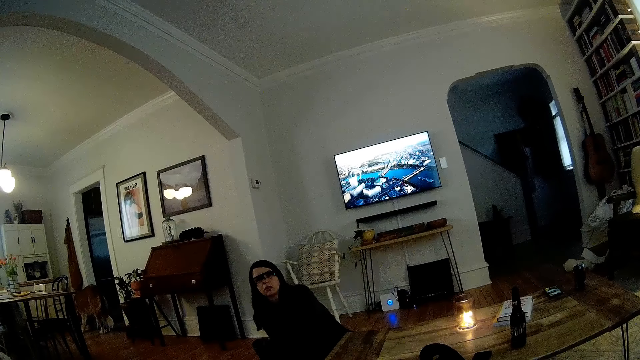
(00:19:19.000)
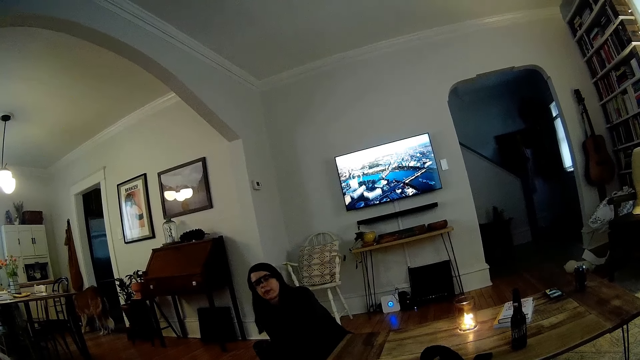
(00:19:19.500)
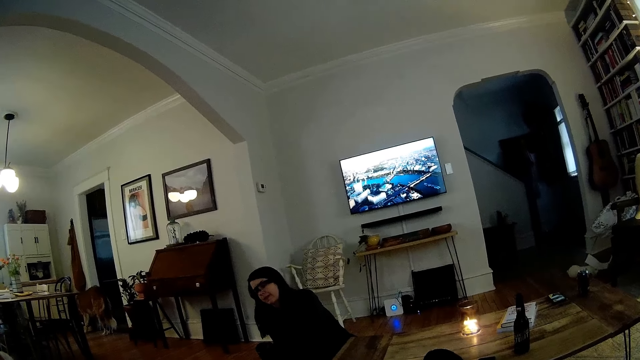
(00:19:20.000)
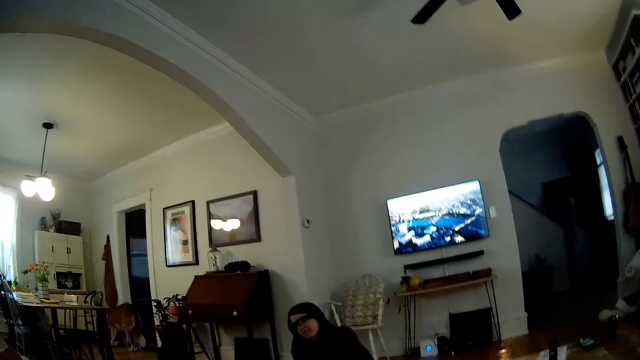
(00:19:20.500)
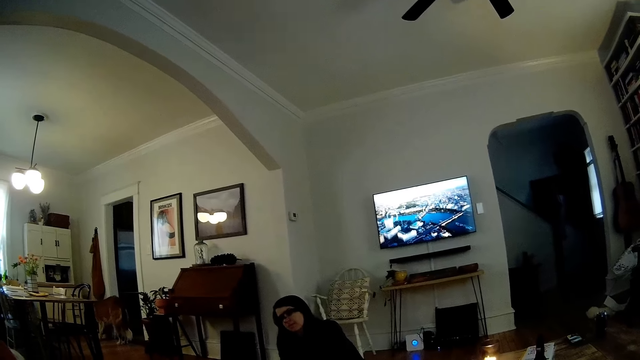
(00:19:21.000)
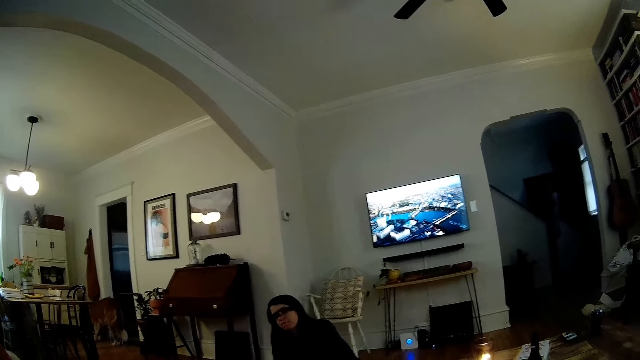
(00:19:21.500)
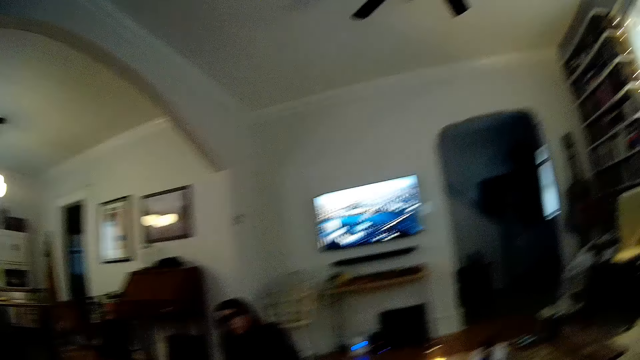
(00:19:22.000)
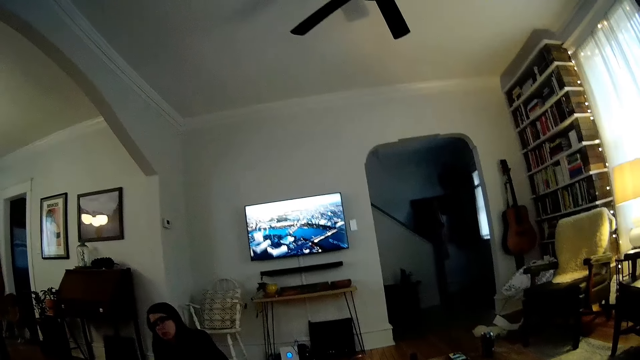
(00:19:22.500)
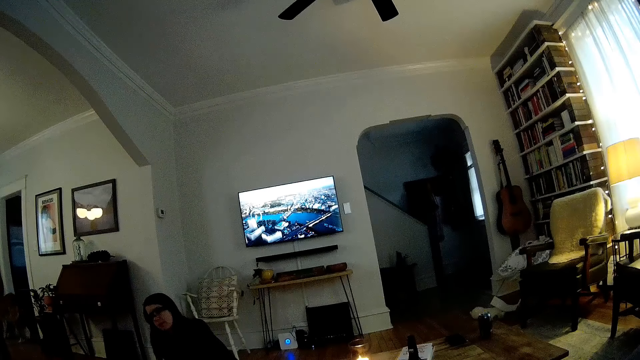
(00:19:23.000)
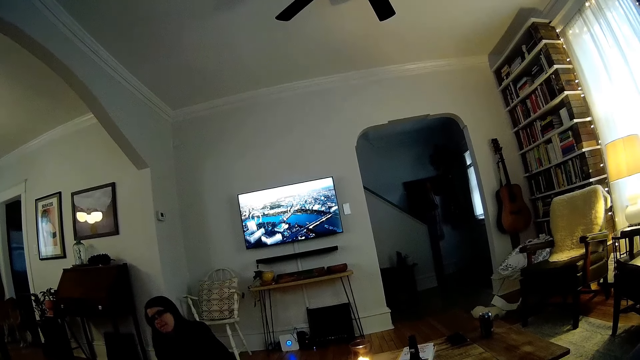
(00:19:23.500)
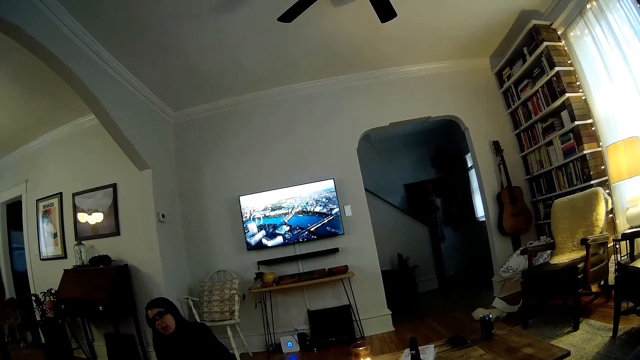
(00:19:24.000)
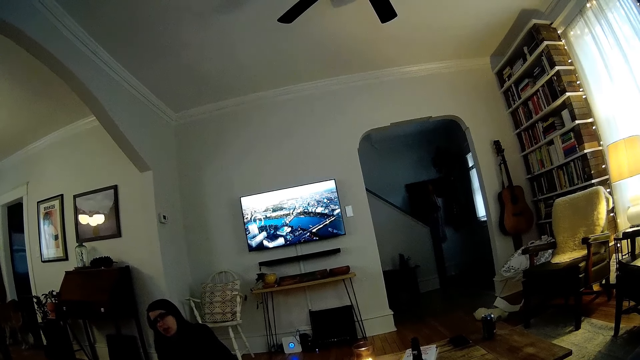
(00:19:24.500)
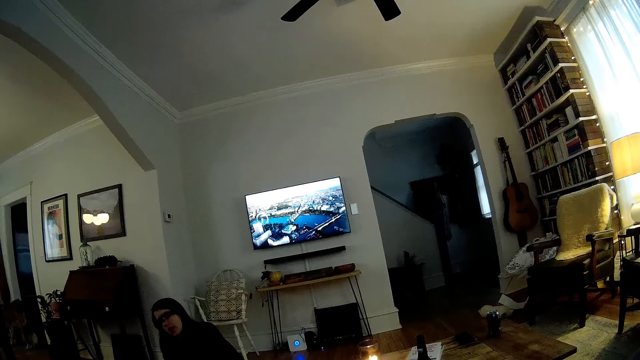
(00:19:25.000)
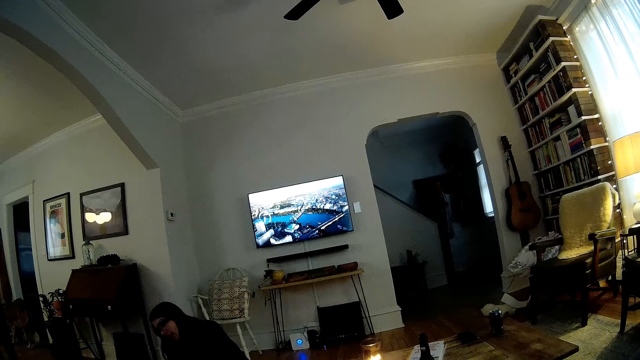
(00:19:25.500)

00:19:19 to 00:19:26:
The woman nods her head.

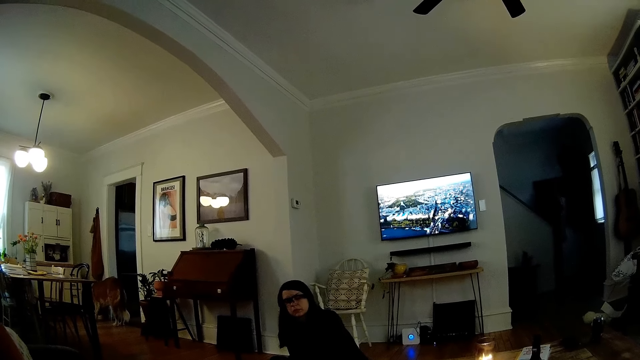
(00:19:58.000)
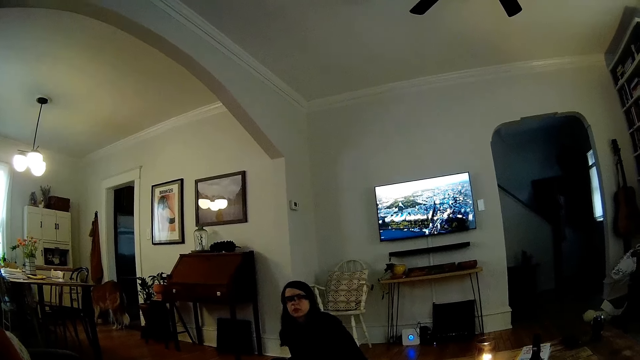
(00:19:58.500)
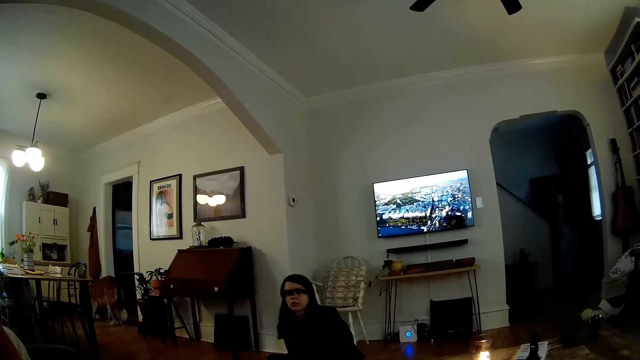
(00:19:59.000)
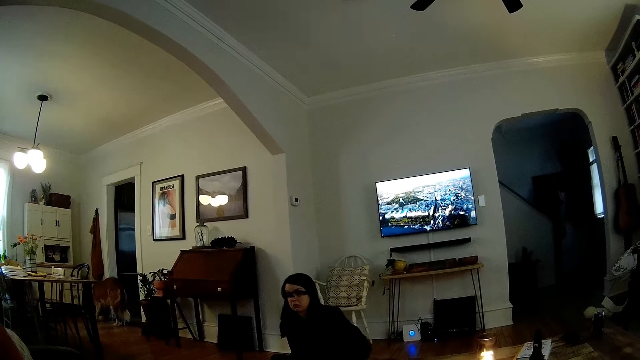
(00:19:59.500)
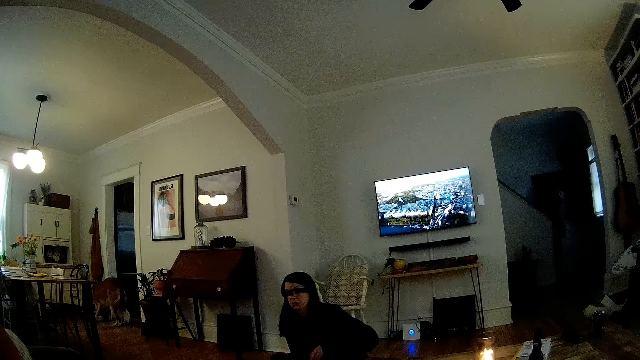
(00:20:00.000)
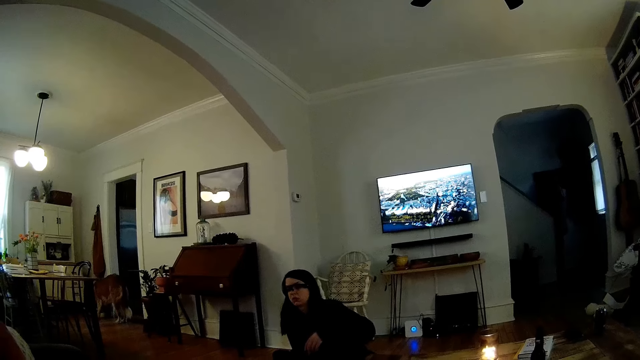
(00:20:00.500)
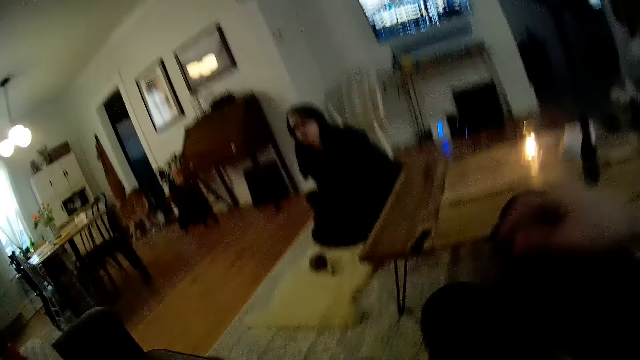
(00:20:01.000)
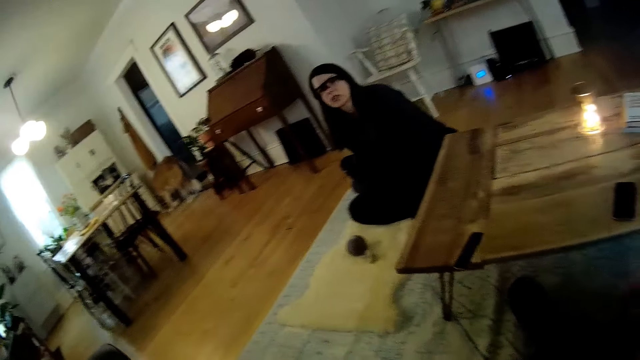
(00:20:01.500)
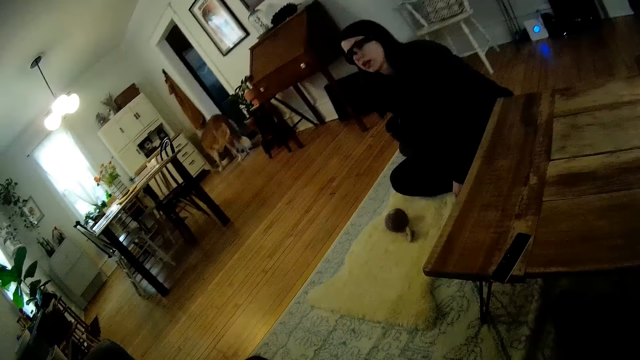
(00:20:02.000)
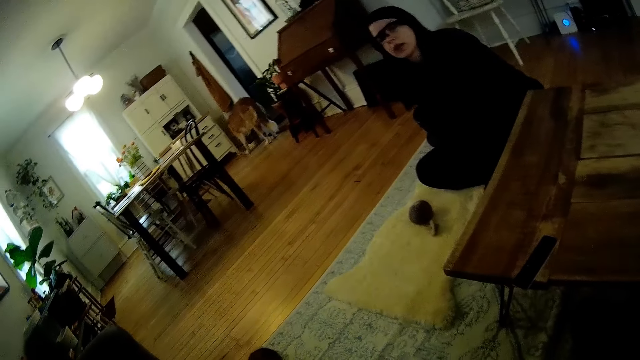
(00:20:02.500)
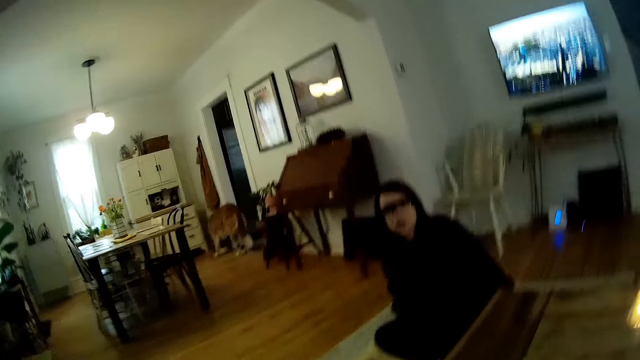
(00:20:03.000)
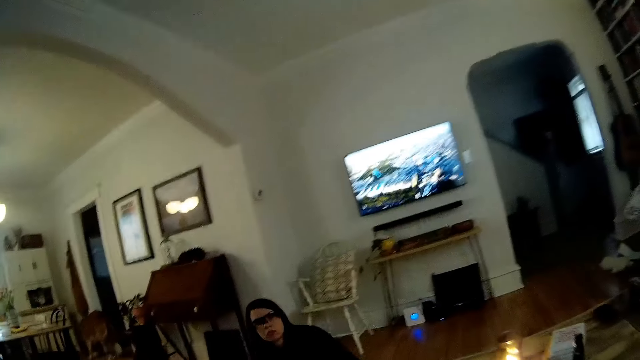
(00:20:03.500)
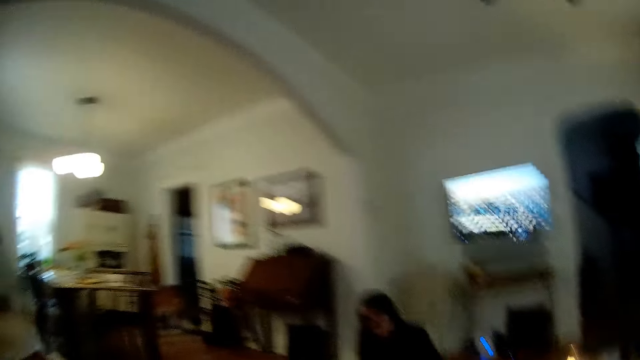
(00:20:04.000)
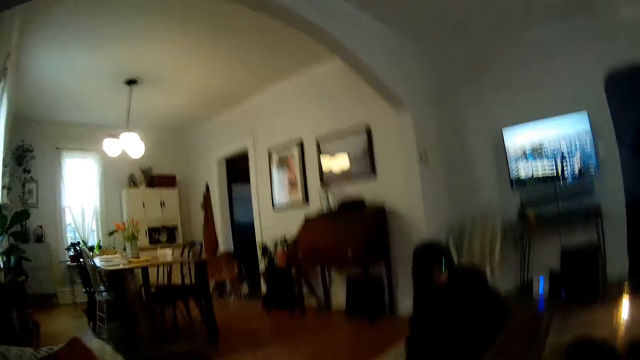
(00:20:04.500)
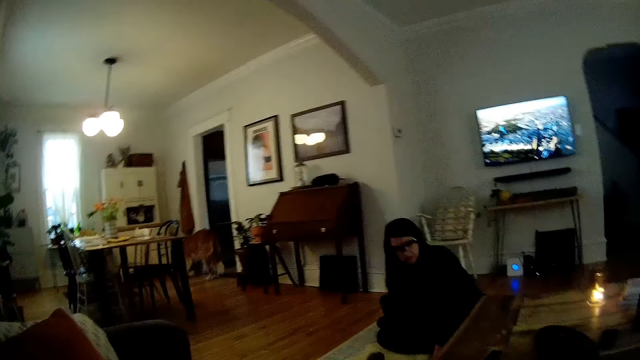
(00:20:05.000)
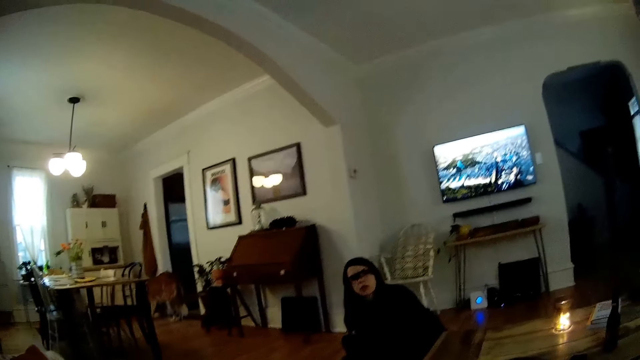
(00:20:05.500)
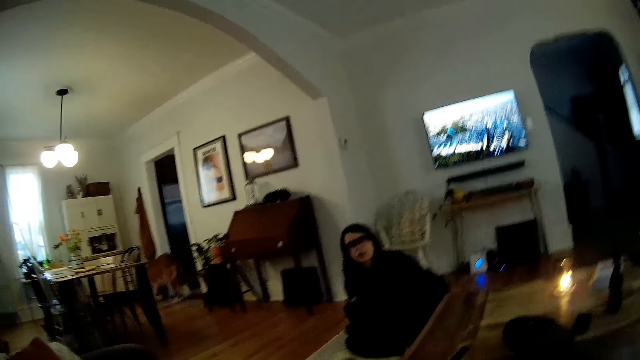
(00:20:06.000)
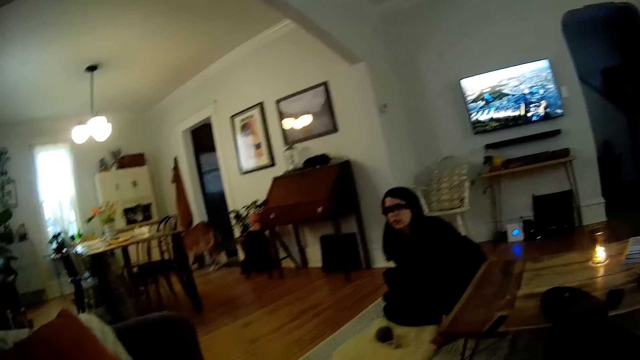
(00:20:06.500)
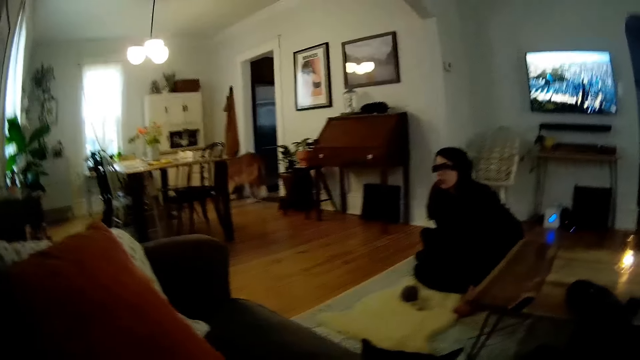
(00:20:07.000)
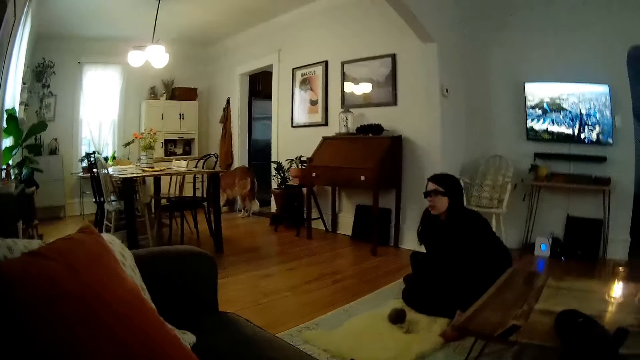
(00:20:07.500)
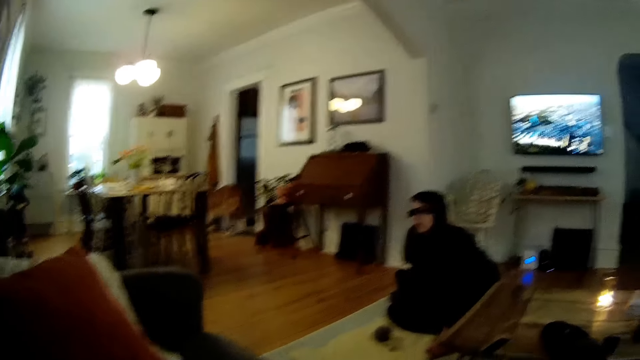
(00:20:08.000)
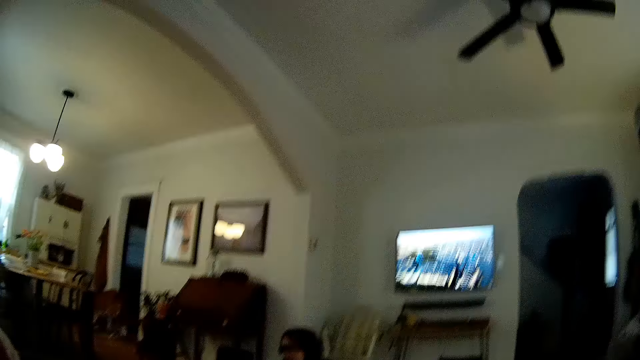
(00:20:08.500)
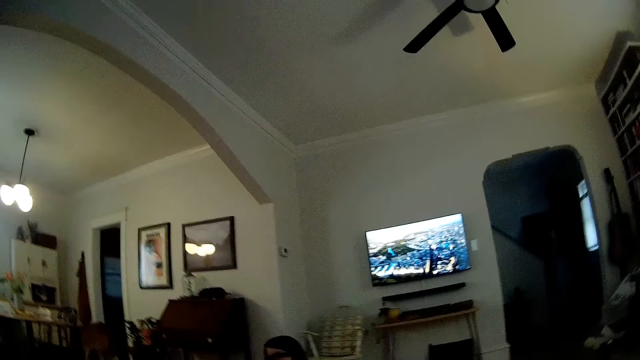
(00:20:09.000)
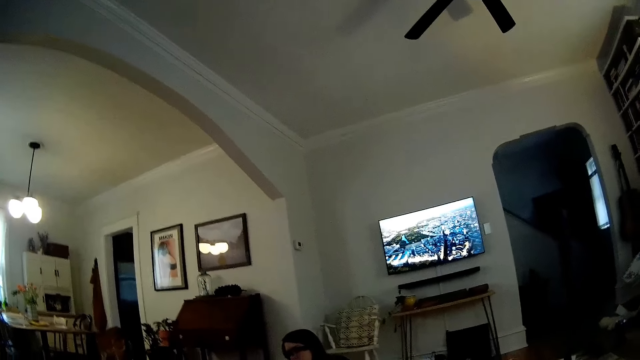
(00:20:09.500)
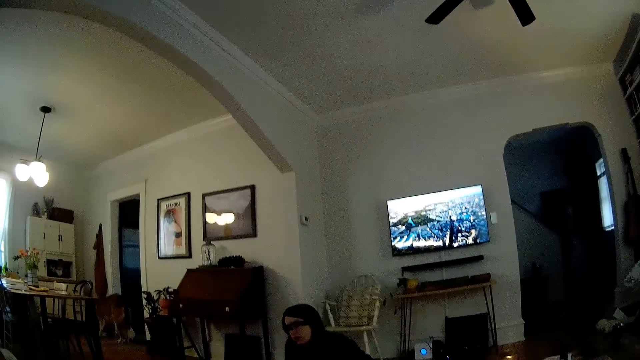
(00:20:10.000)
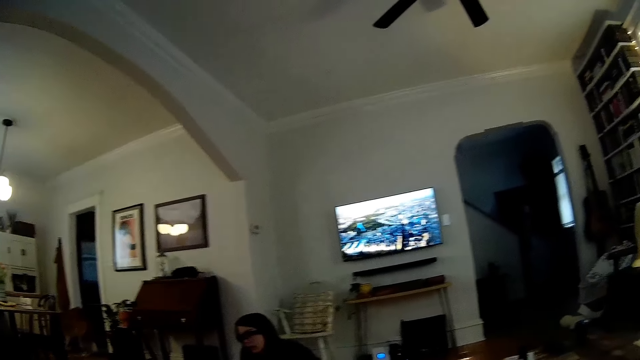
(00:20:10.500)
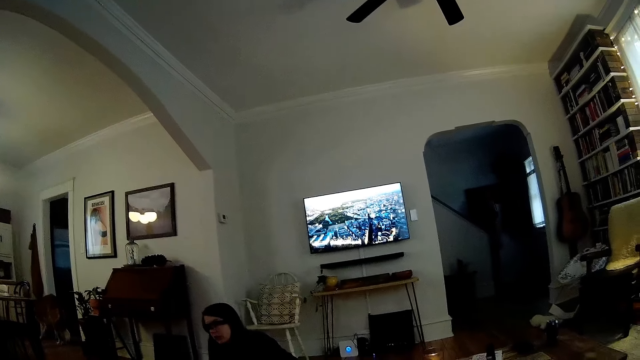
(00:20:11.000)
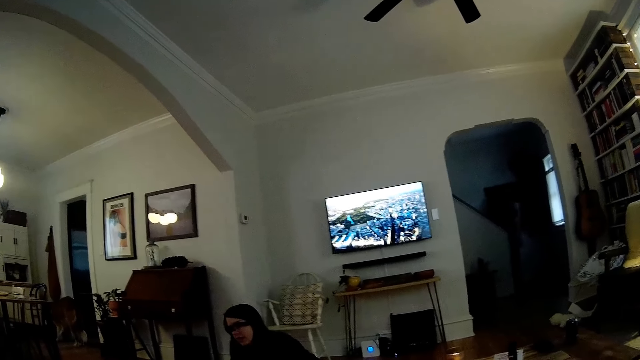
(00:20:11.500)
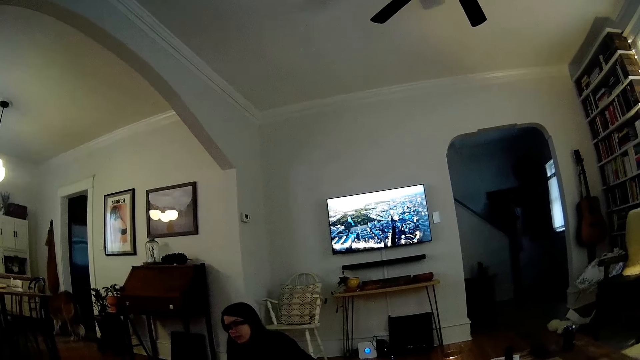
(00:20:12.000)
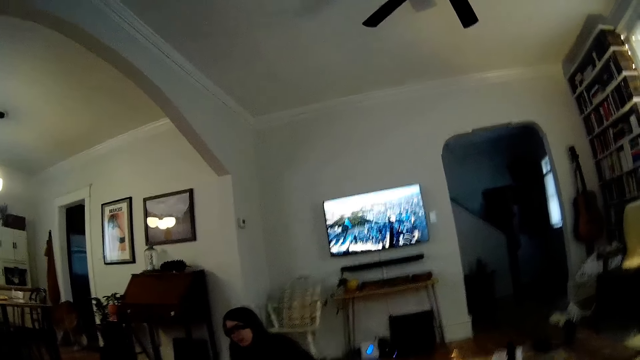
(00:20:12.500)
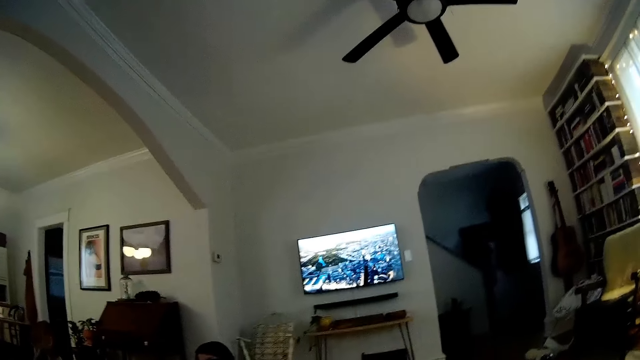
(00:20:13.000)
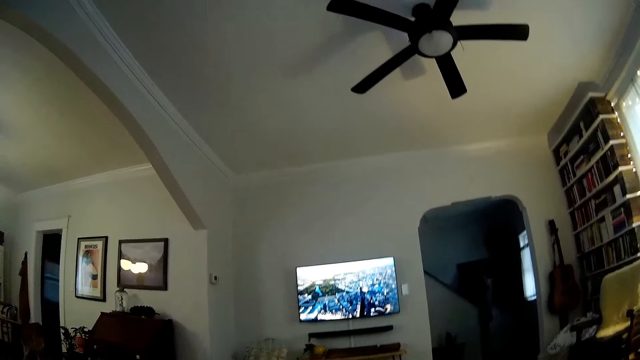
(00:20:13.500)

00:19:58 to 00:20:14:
The woman raises her left hand.
